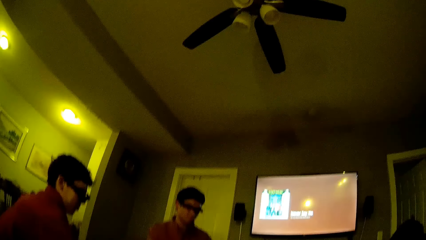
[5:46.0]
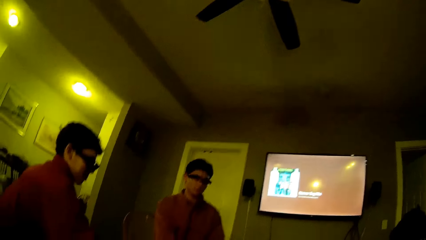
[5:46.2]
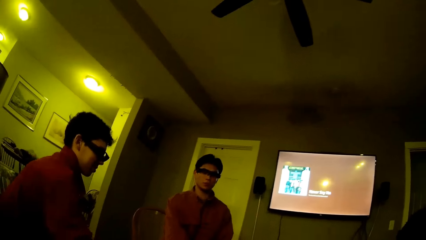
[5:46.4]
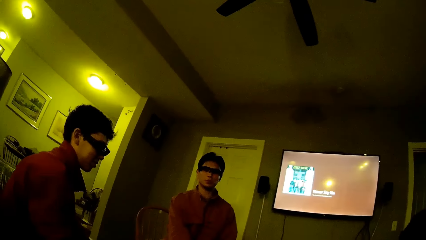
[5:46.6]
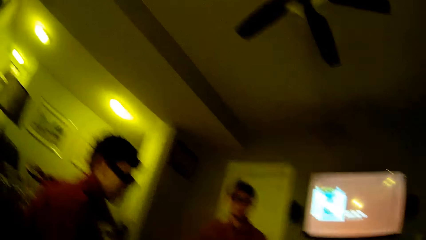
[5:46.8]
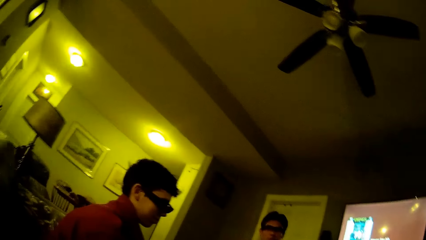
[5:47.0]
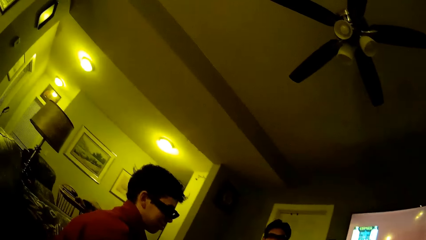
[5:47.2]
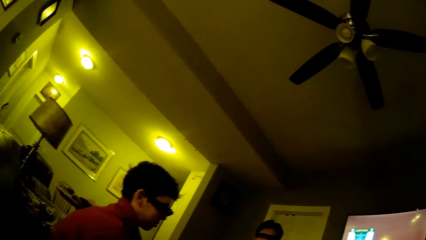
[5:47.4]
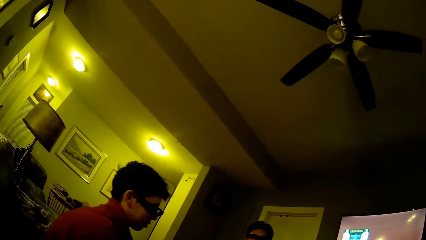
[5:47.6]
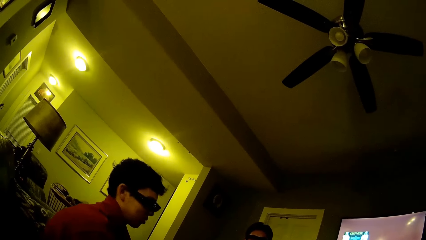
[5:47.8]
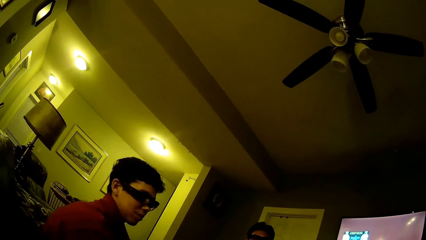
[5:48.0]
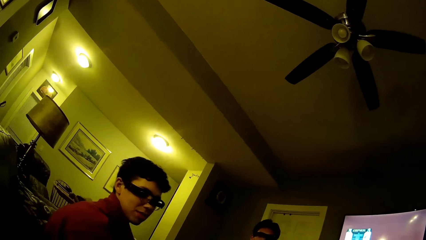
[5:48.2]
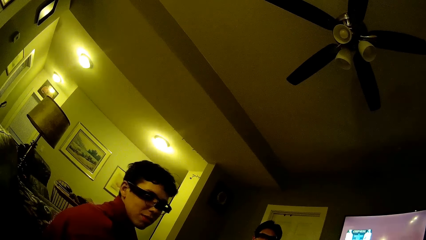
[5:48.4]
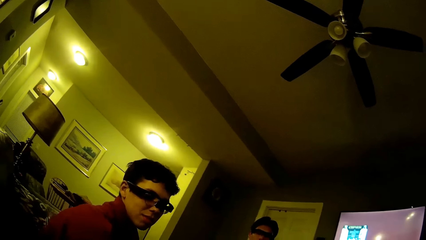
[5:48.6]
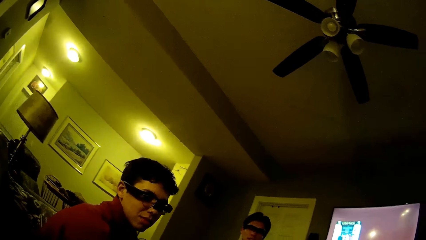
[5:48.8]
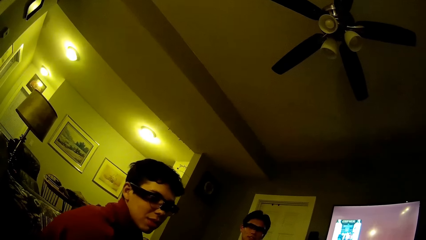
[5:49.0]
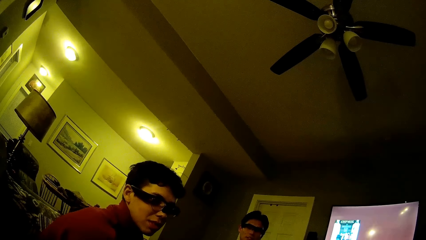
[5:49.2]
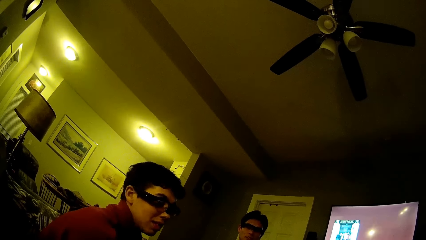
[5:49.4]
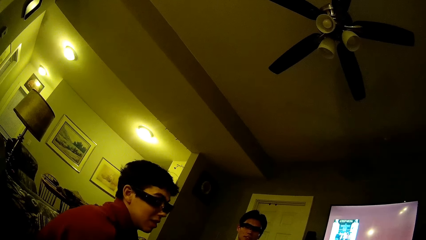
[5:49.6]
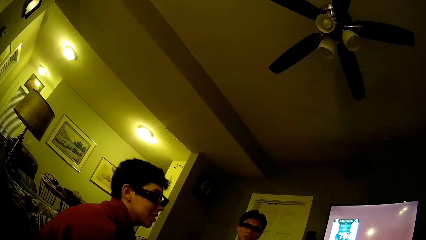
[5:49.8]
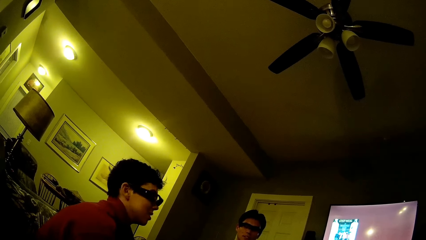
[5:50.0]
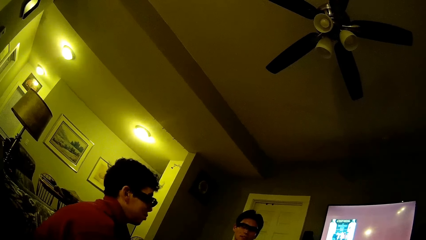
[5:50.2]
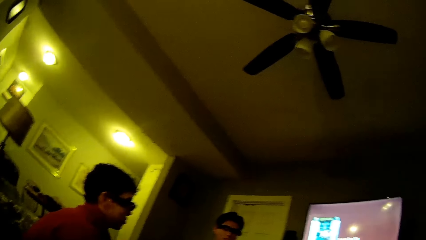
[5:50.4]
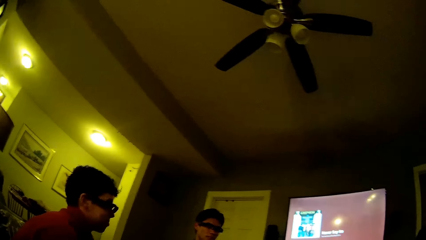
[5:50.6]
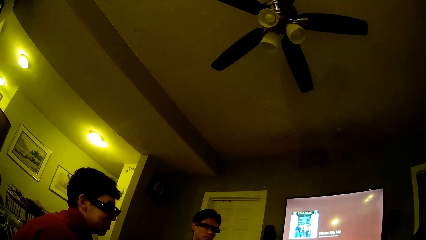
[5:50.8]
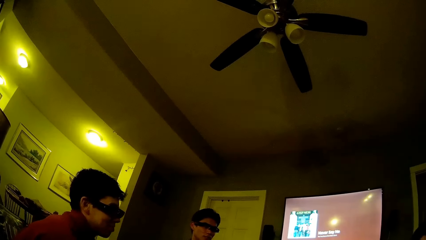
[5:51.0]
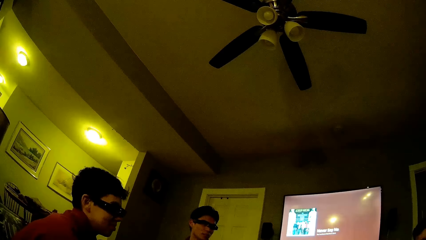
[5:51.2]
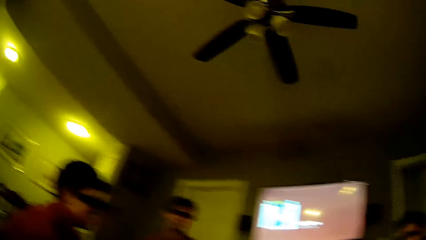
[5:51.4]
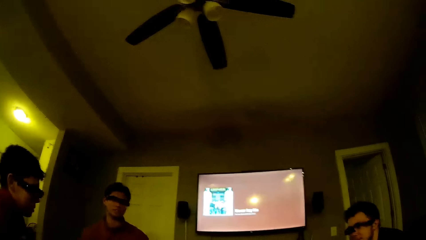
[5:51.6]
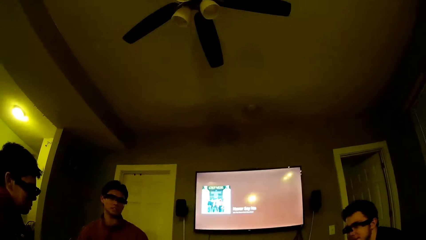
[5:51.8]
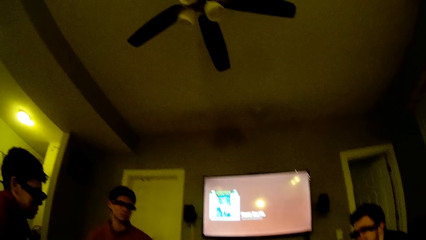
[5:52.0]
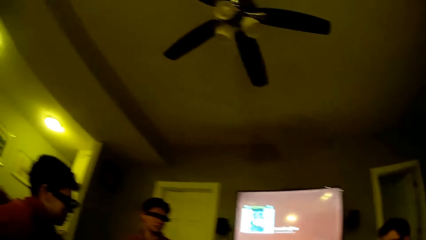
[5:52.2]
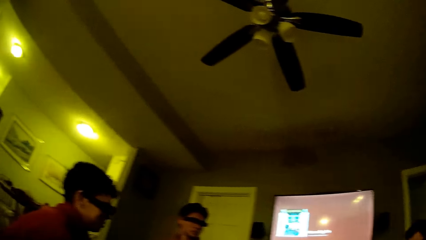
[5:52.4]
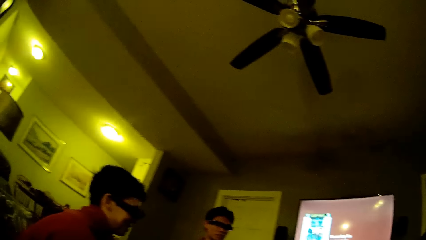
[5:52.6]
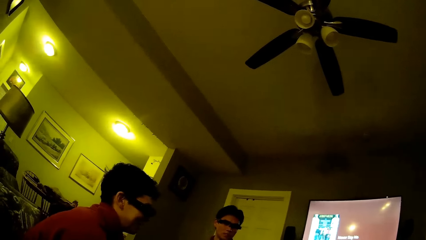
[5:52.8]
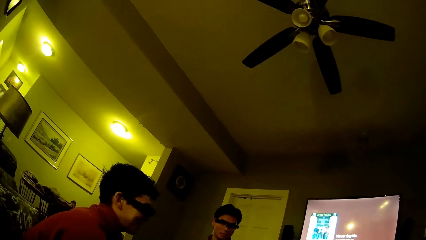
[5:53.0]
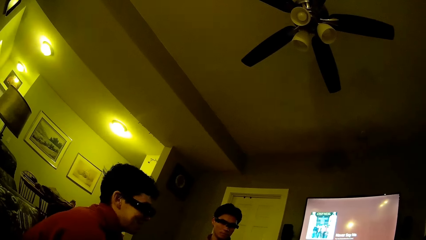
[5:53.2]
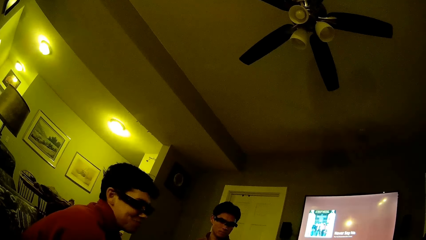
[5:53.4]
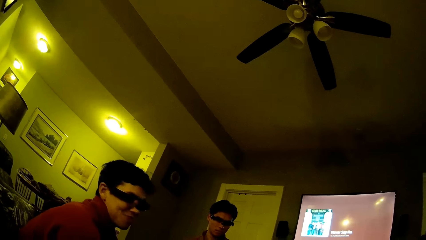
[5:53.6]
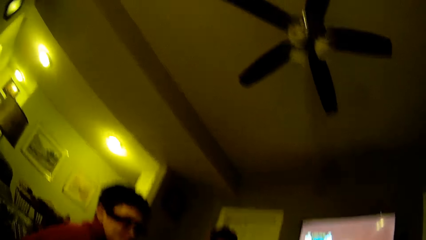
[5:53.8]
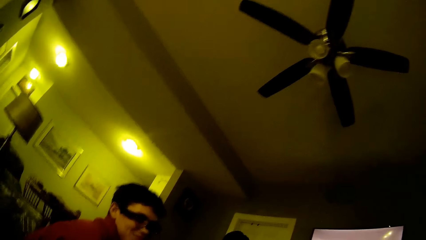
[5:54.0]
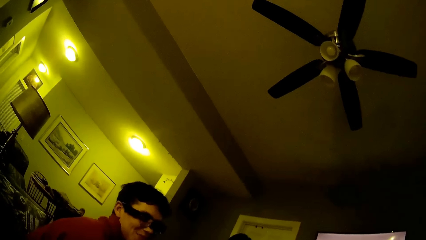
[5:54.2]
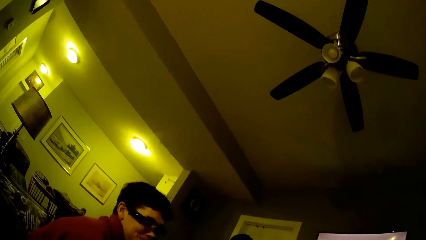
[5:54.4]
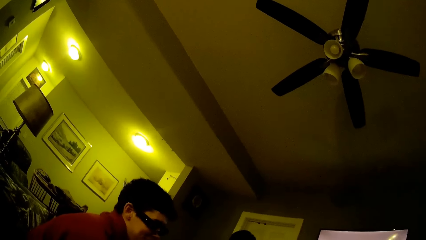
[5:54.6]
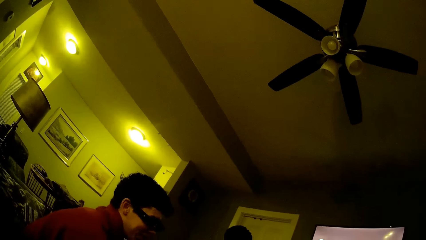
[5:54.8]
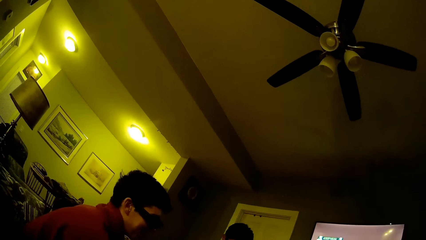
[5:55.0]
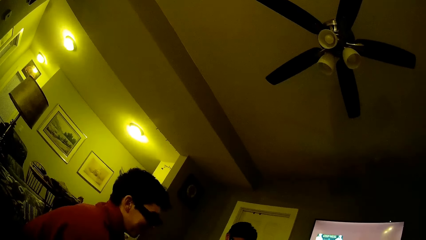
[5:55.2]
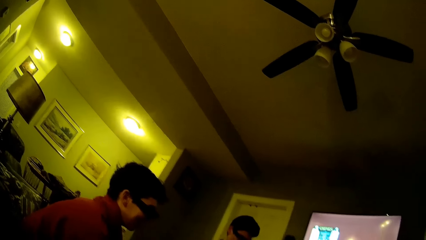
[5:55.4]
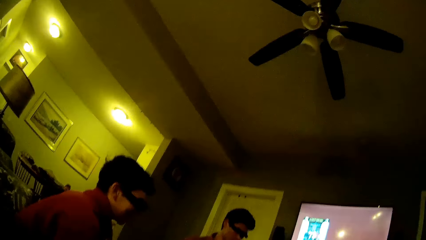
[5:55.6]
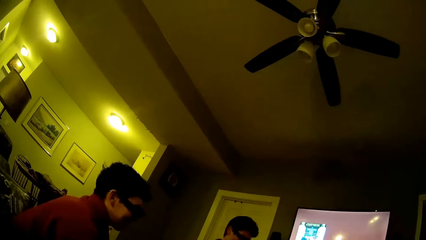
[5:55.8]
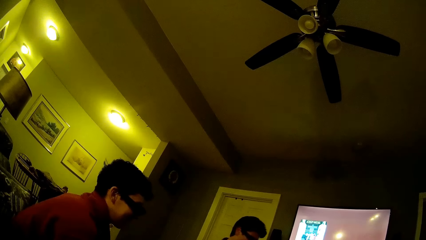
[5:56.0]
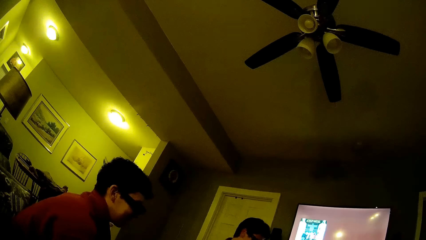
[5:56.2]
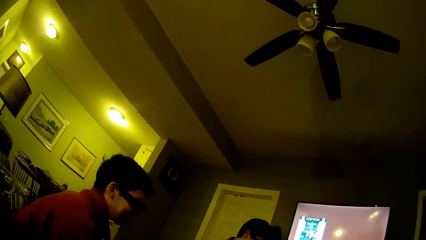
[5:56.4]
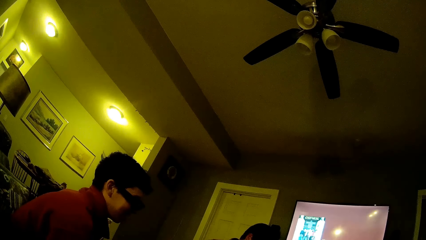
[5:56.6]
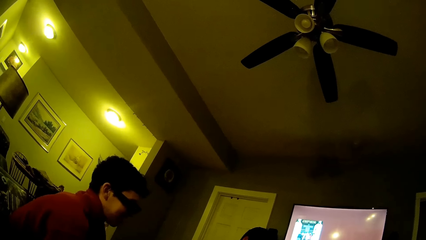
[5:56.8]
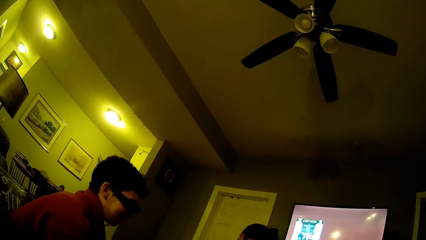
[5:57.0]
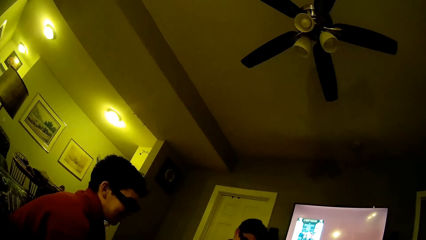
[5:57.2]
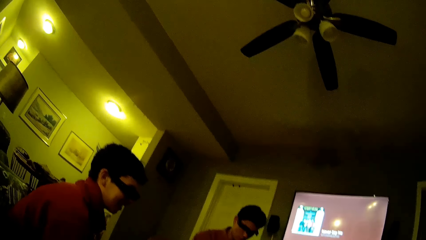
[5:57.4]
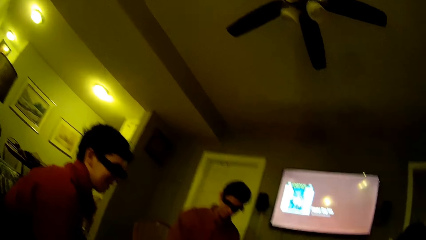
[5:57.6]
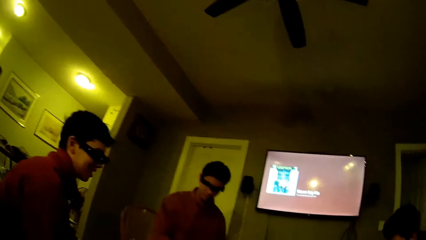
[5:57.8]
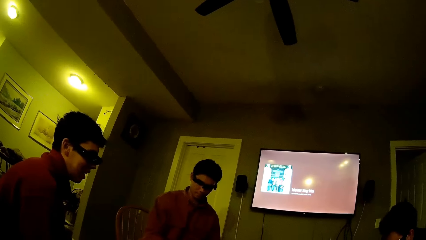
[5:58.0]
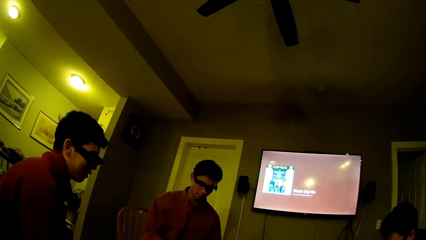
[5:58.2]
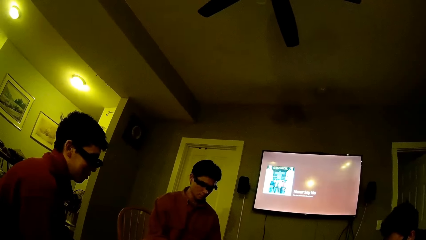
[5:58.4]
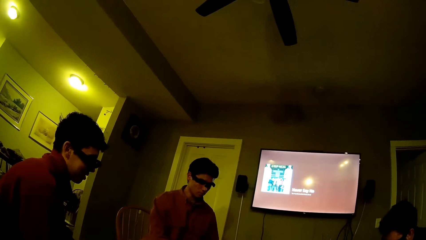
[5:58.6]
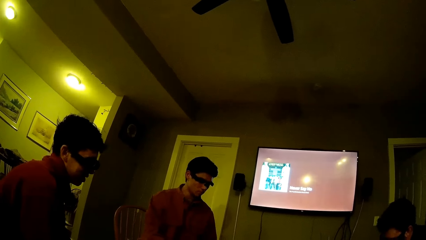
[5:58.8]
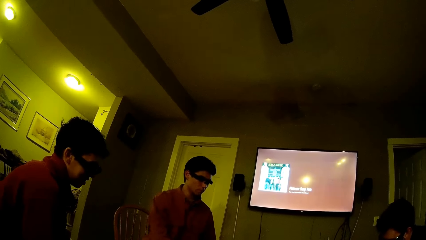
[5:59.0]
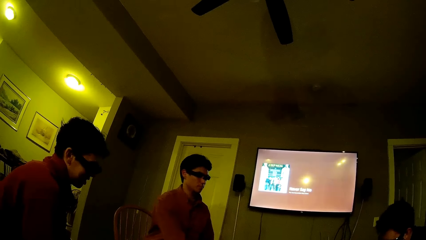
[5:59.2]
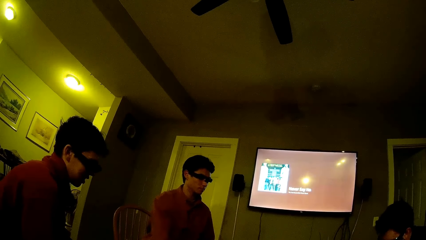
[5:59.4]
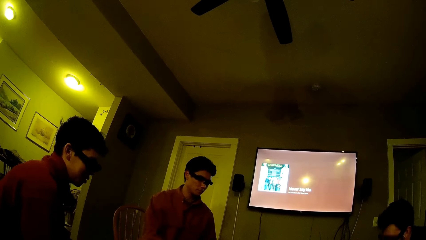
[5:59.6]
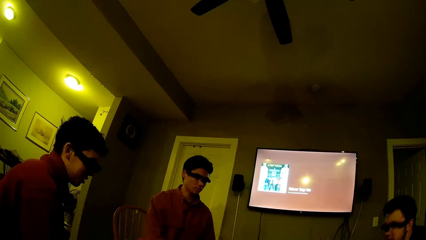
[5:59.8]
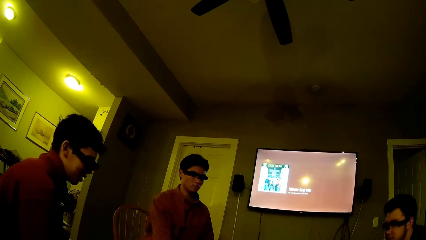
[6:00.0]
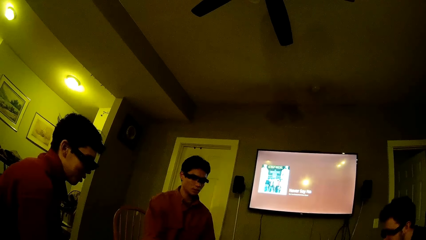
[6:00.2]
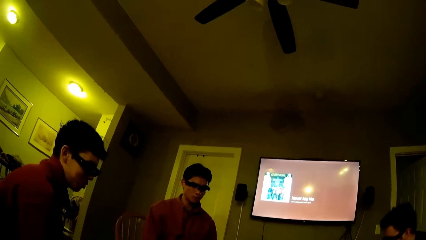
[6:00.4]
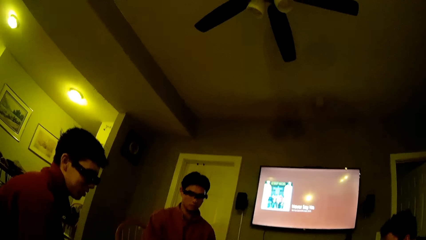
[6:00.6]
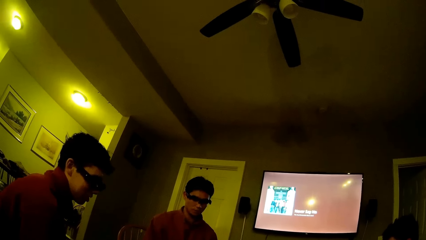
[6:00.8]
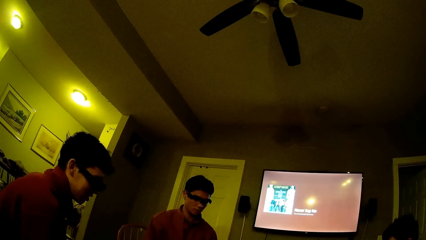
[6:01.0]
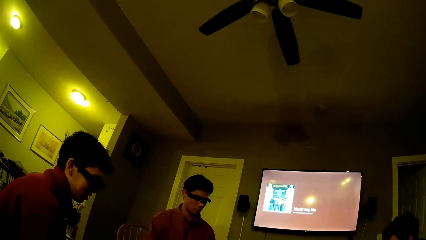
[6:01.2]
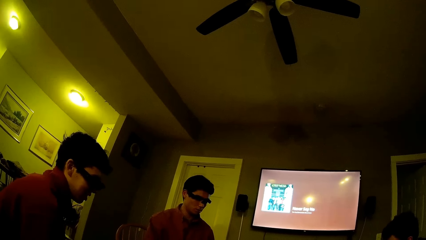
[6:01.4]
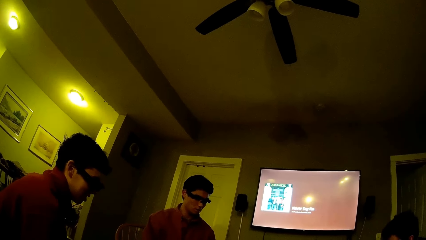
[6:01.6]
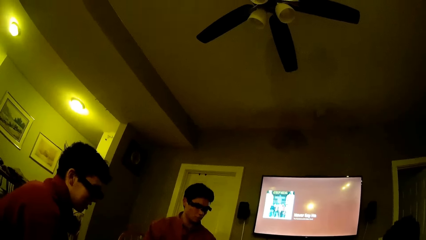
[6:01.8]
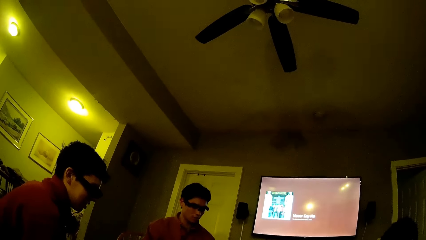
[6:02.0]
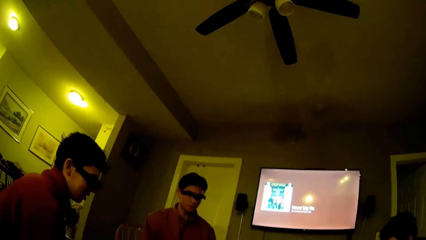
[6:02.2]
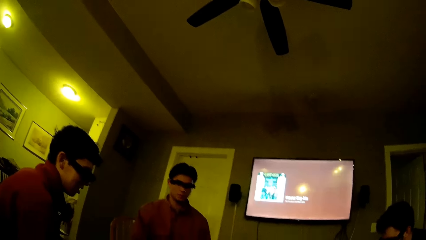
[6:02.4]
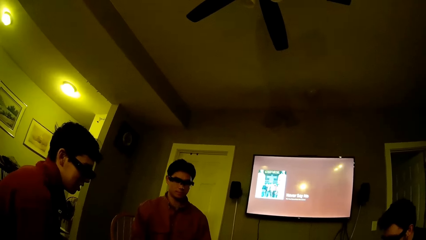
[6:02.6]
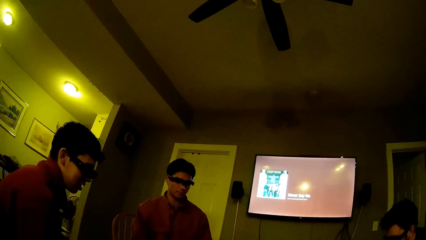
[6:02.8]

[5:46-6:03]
The camera wearer converses with the group of people. A man responds to the camera wearer. Another man responds to the camera wearer. A third man responds to the camera wearer.
